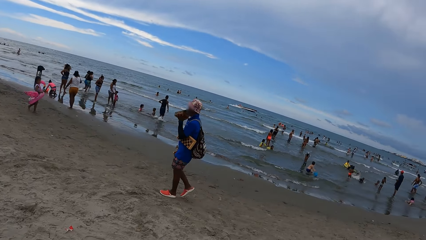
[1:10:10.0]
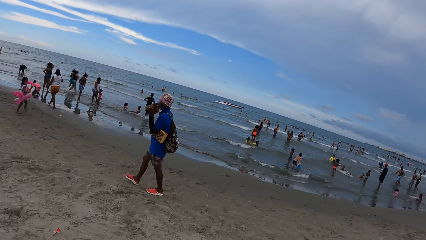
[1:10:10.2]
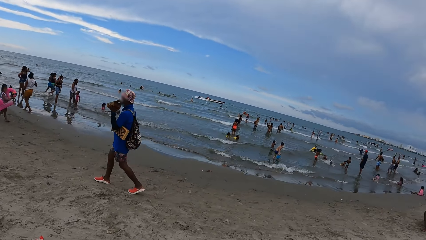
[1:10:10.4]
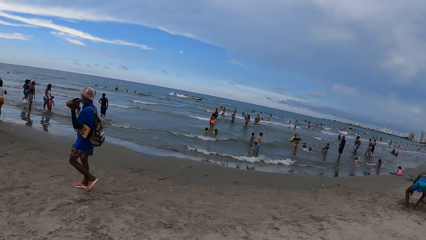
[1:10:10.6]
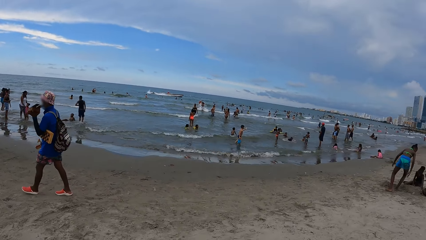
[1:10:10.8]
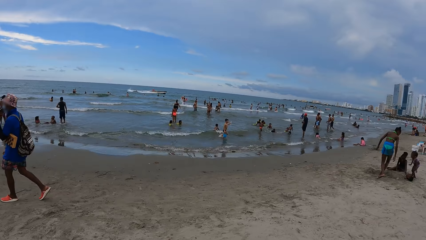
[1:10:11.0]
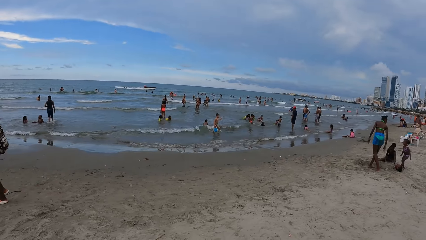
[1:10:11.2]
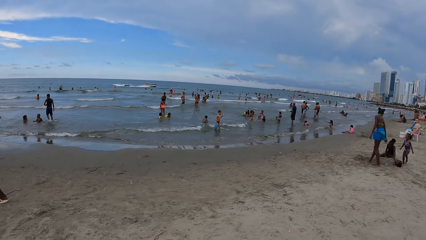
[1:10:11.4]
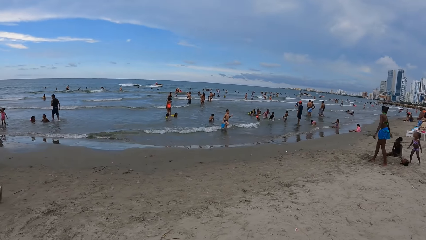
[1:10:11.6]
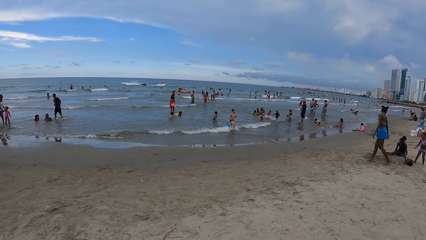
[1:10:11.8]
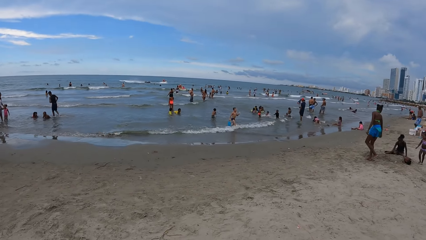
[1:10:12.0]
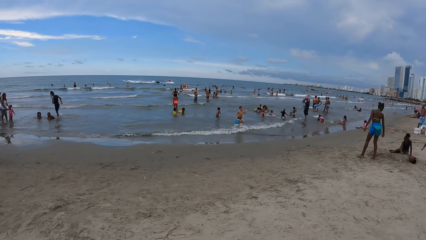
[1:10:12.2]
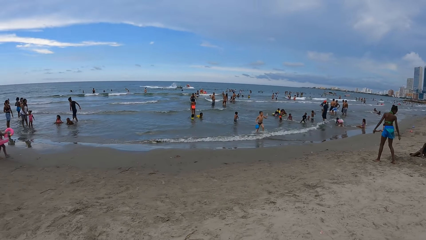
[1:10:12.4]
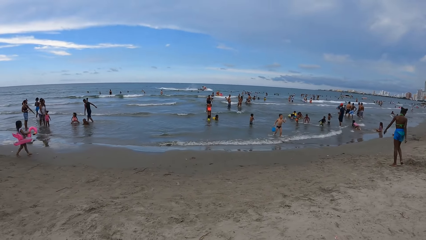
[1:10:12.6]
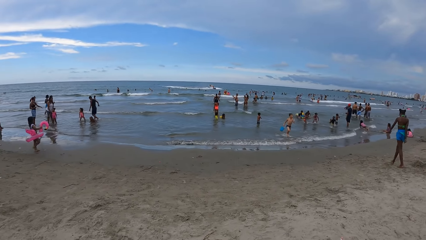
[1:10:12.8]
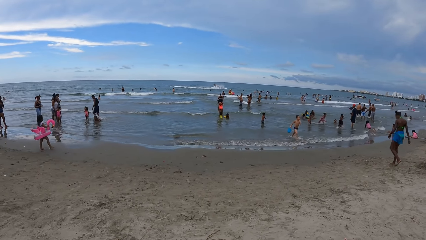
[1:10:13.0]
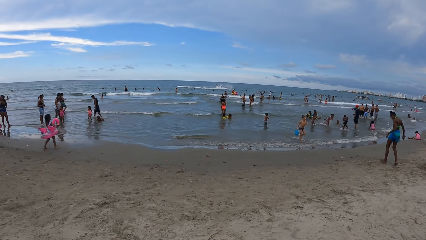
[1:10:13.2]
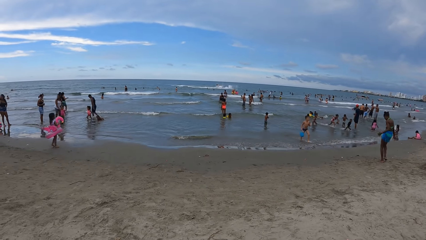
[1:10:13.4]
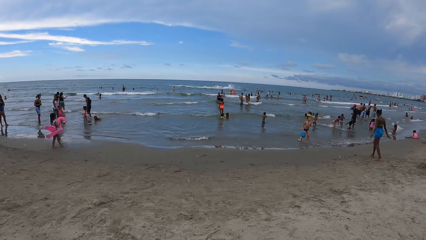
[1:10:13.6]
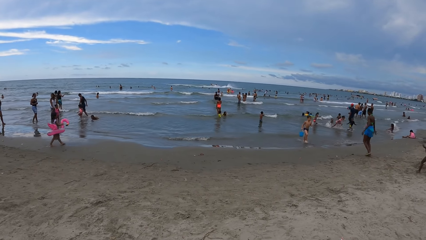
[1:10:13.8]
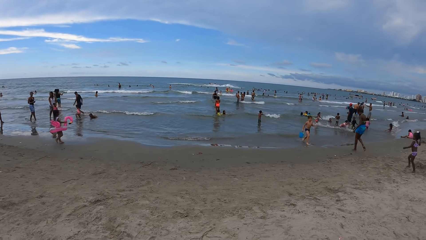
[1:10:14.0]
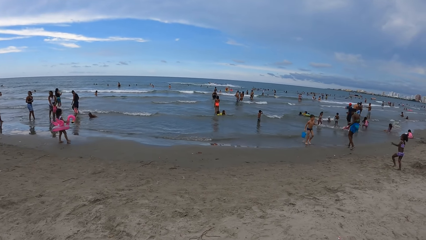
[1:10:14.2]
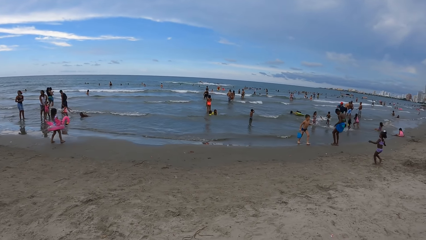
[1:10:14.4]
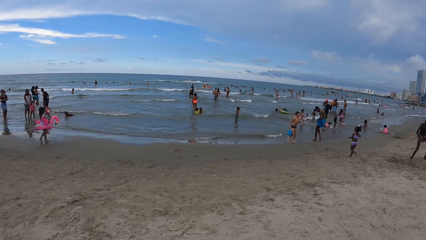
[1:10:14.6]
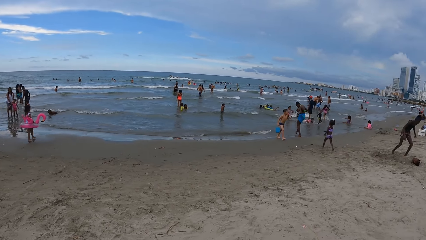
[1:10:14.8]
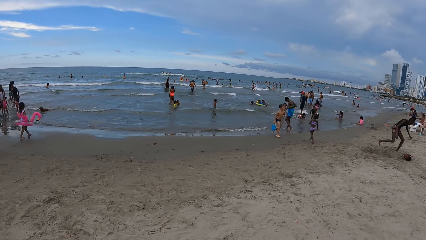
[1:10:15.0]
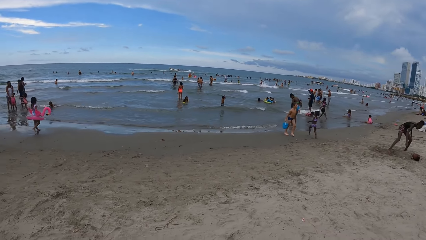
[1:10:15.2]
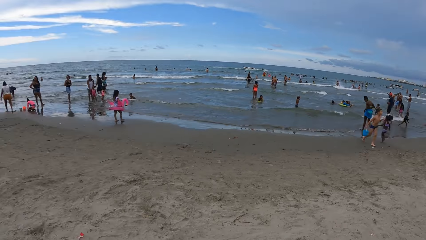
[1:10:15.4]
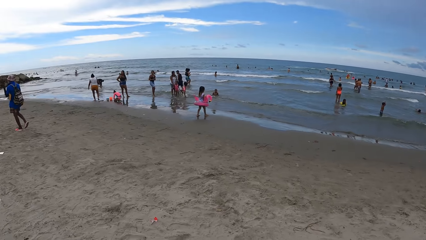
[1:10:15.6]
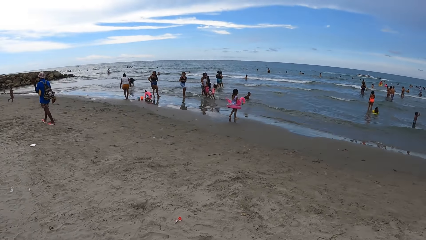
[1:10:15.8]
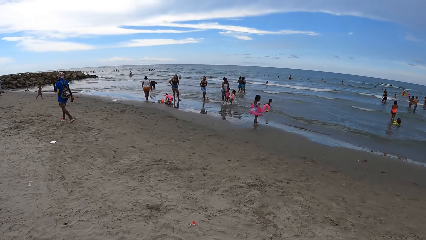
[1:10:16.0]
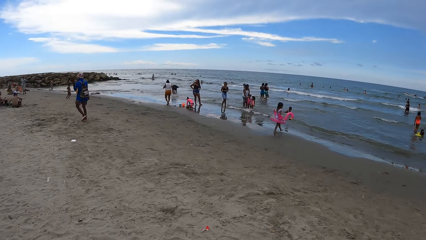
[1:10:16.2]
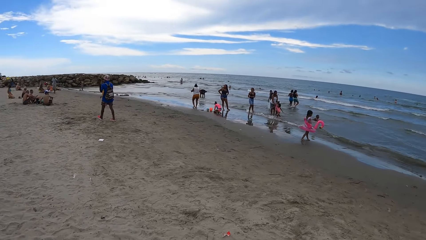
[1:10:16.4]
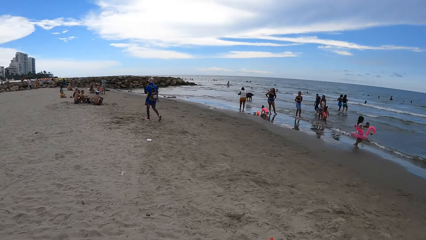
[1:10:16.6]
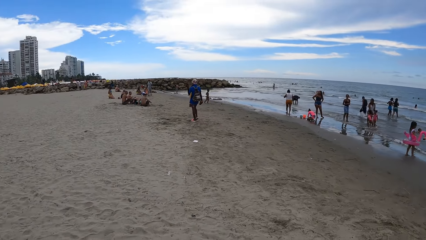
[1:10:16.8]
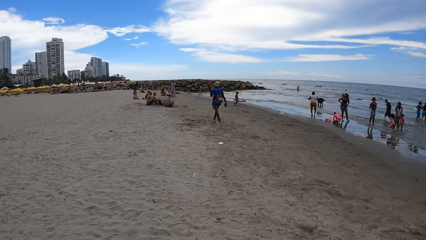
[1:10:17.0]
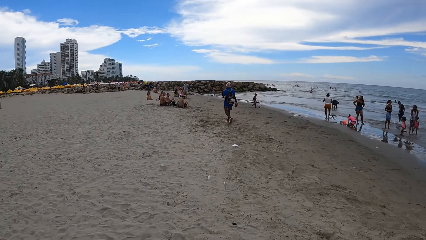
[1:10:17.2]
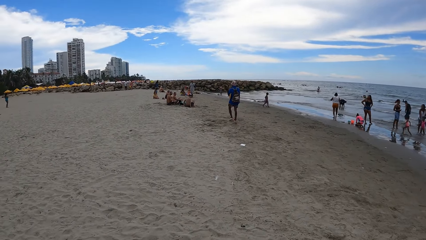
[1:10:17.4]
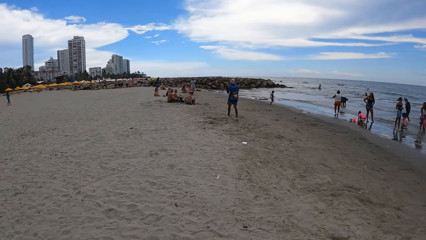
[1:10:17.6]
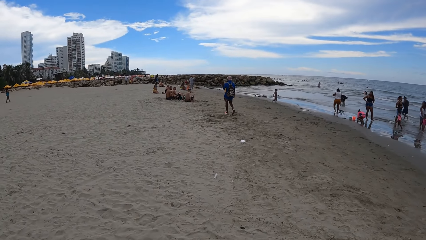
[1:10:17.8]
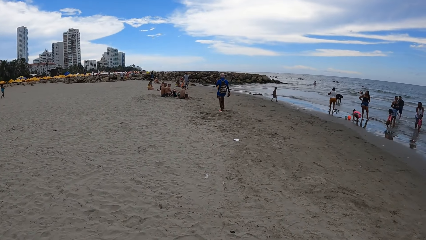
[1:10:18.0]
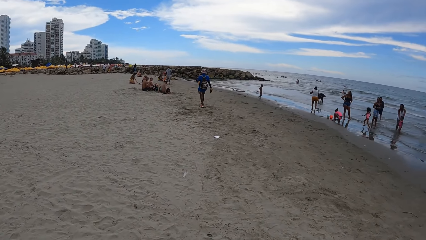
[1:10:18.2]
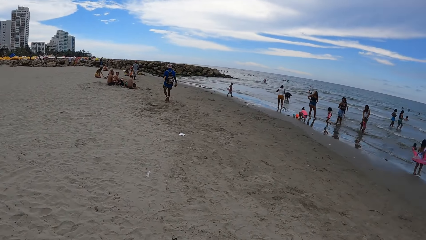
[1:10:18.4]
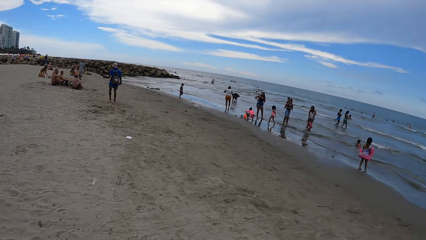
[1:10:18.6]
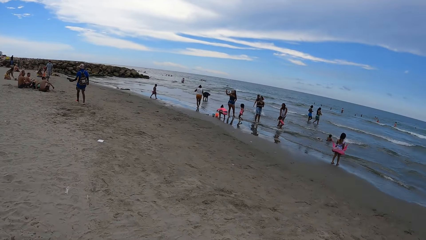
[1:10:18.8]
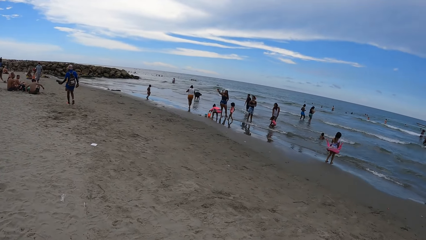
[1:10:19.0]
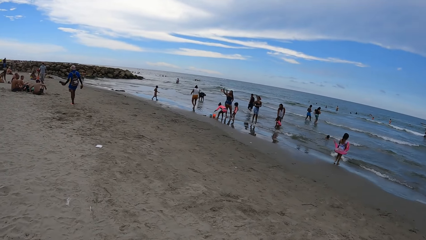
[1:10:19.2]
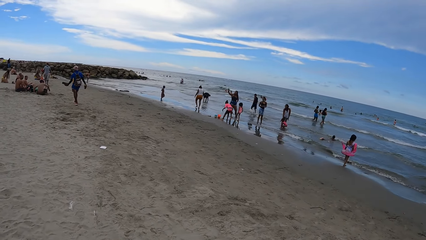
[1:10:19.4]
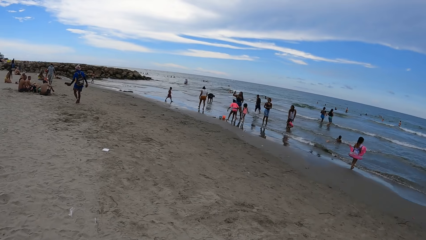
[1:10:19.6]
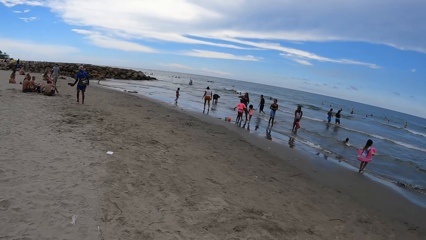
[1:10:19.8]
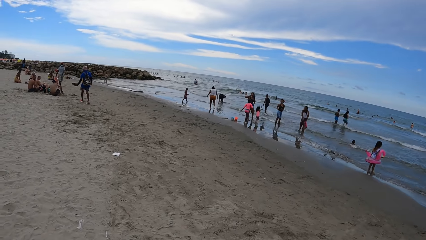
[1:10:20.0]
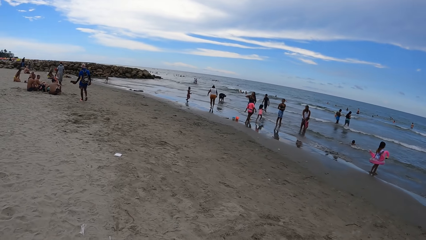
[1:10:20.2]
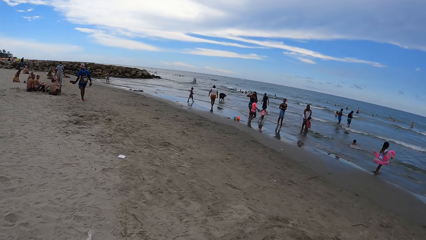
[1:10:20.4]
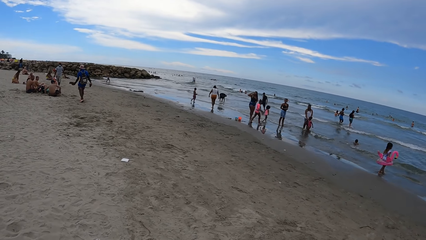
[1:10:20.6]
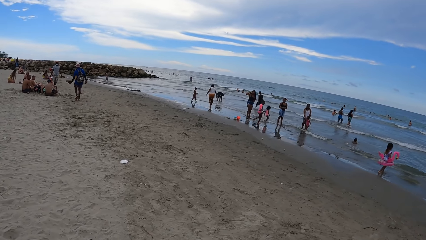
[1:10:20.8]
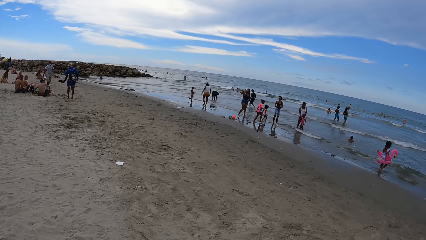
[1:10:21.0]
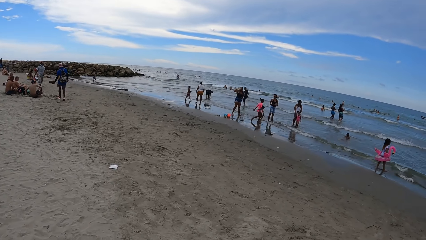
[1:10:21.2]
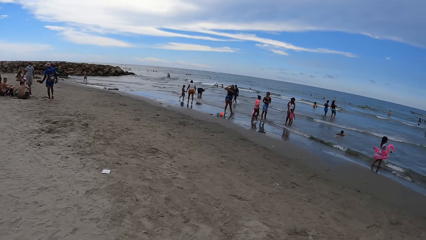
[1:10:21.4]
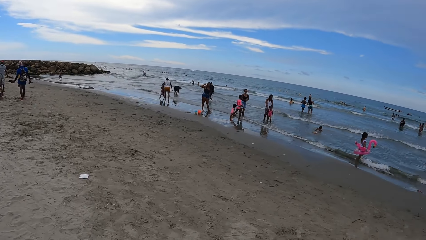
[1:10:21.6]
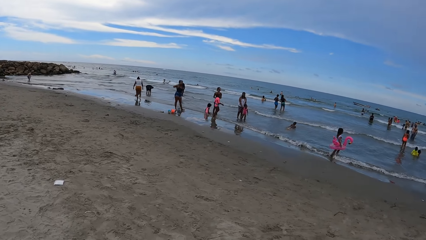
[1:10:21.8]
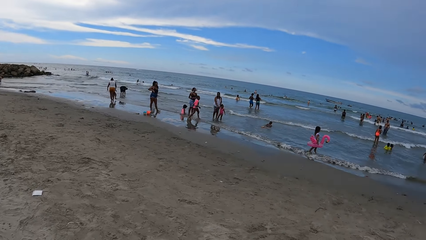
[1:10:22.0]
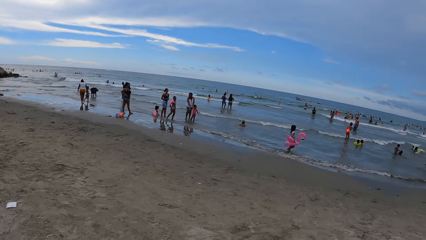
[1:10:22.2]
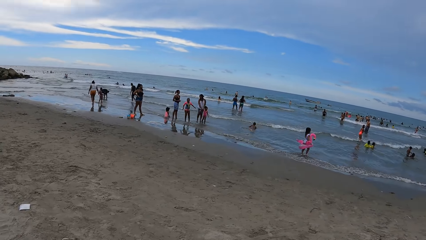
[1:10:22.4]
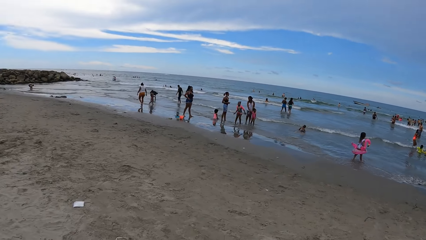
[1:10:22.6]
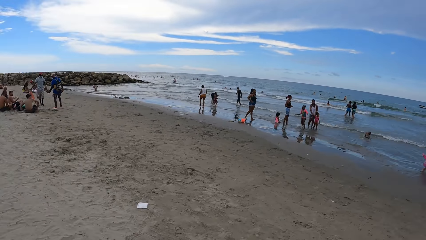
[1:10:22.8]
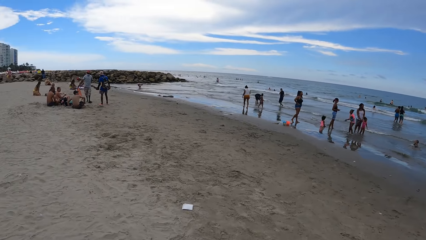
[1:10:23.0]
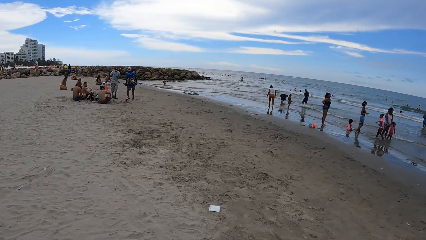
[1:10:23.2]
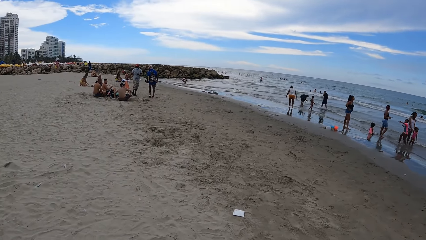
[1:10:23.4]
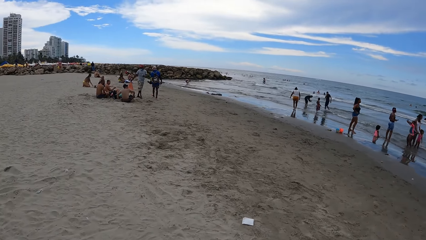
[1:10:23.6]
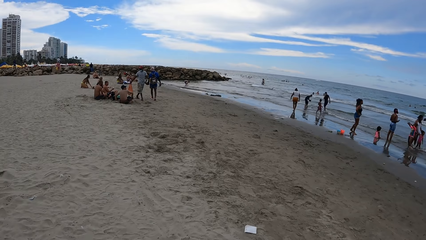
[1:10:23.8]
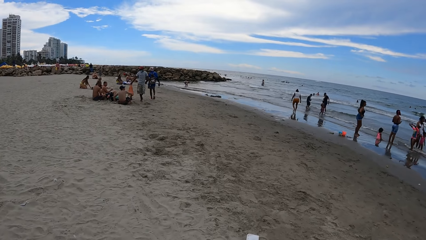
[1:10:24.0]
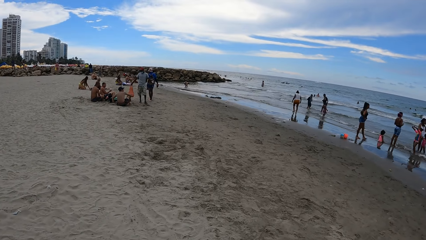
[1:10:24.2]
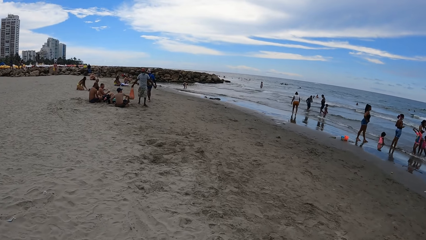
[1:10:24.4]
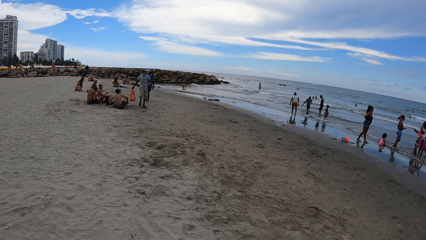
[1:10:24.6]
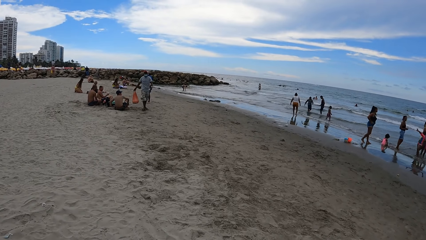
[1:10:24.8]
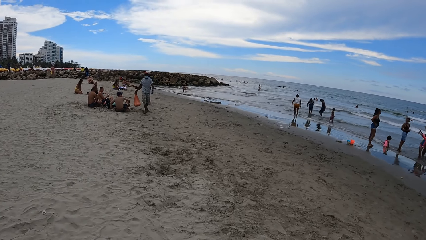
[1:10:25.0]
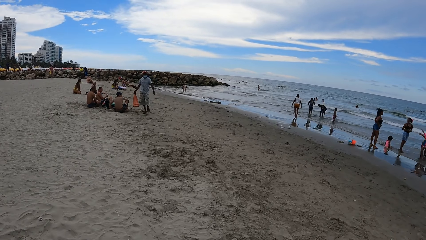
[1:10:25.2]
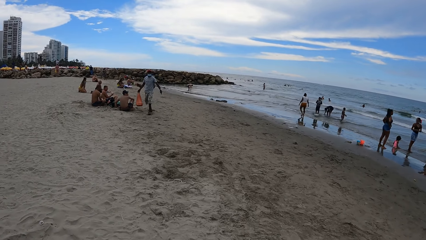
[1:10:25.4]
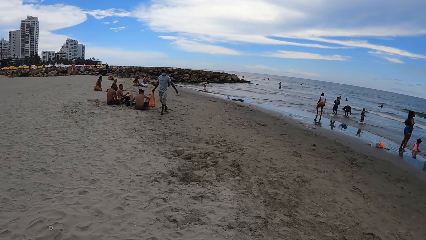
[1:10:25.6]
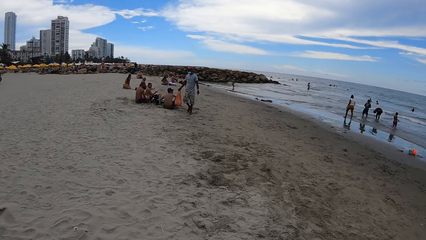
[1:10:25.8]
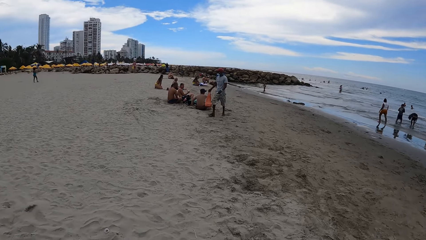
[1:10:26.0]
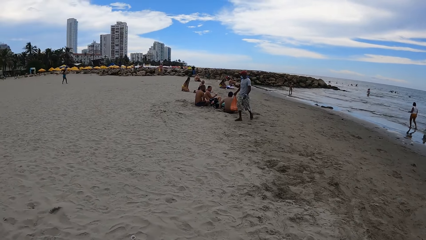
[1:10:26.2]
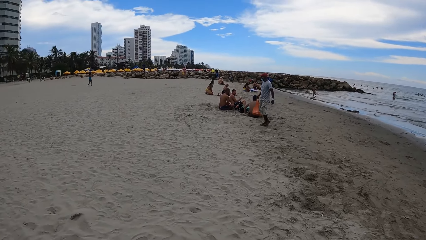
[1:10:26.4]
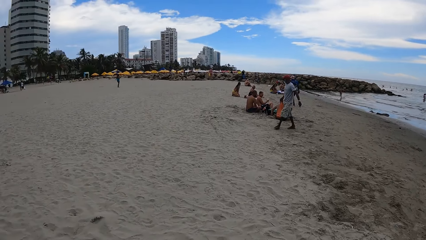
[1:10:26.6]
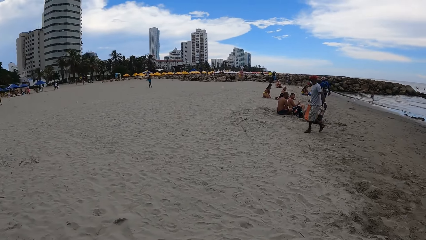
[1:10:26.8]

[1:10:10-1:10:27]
The camera wearer stares at the ocean. They look around and walk around the beach.
